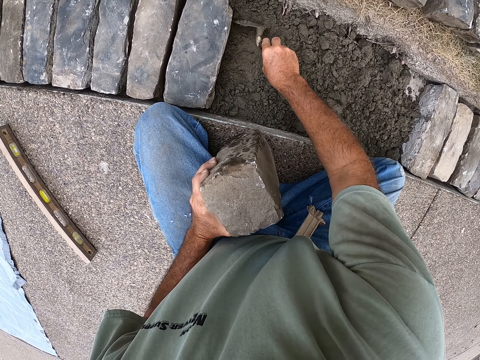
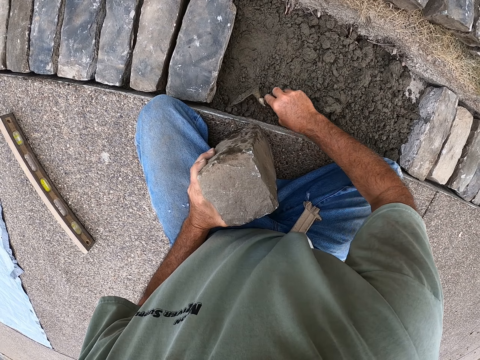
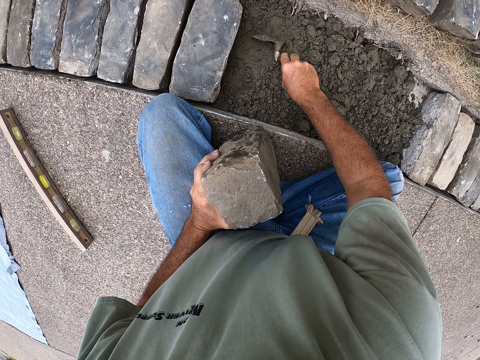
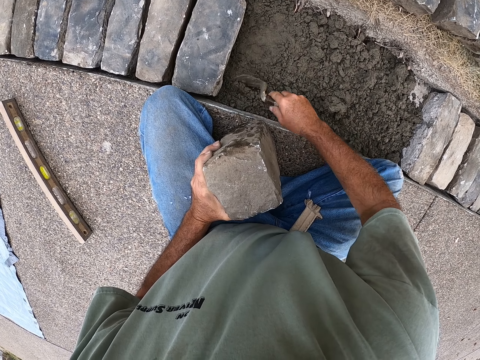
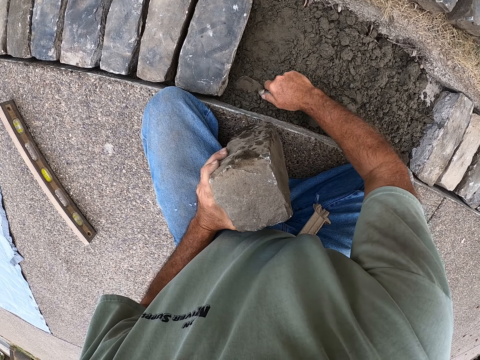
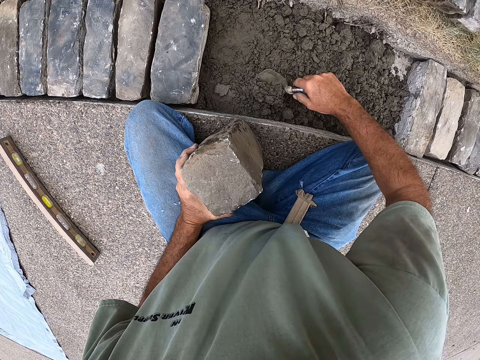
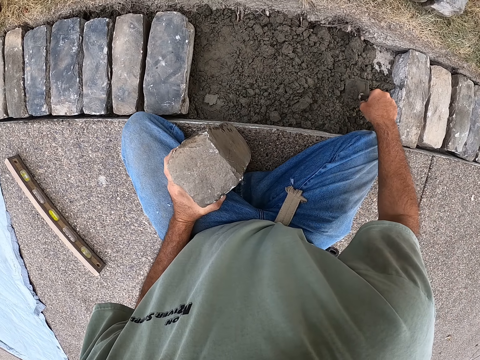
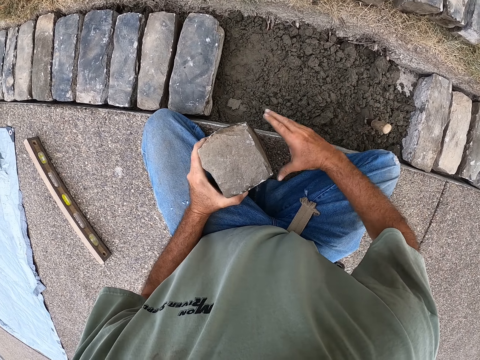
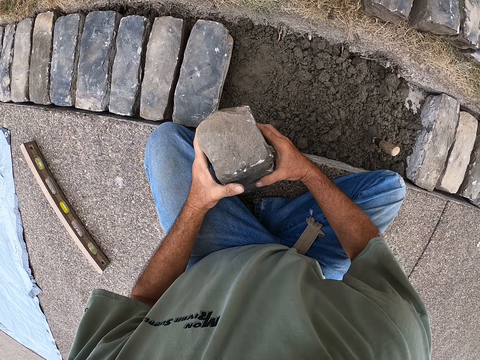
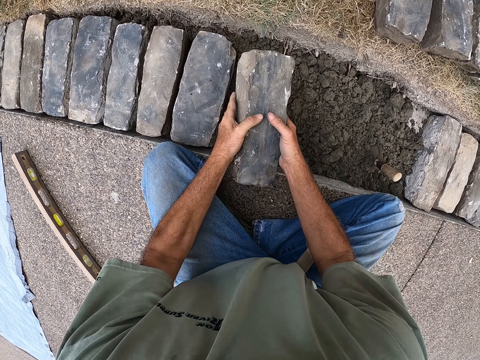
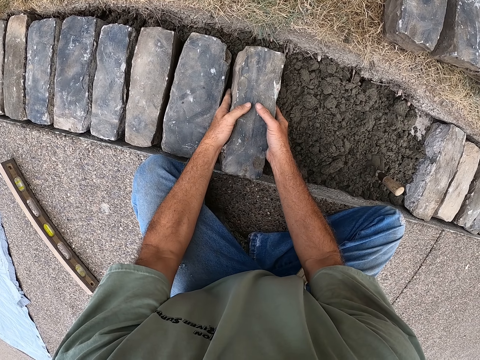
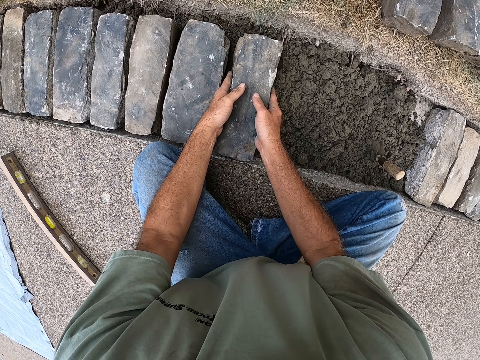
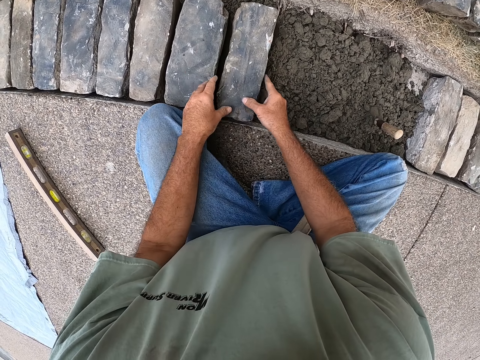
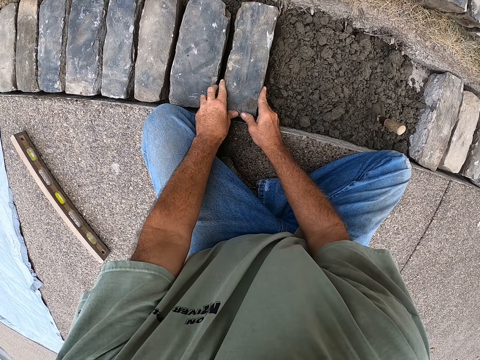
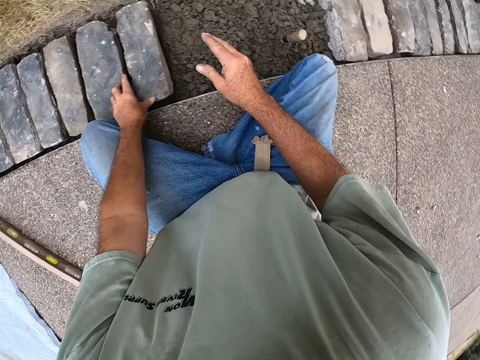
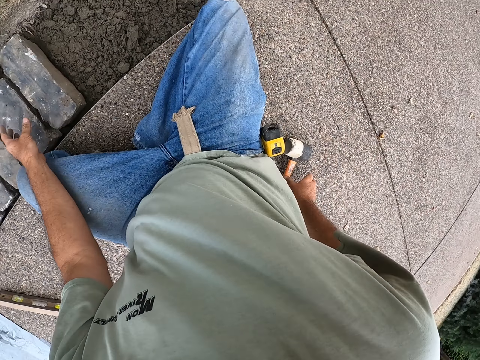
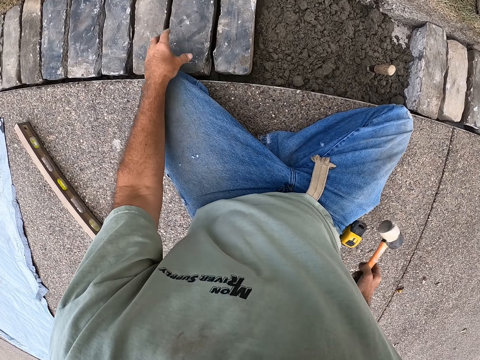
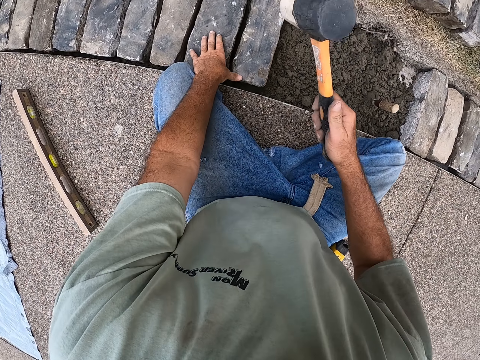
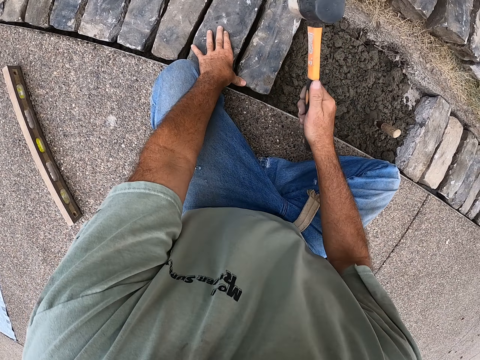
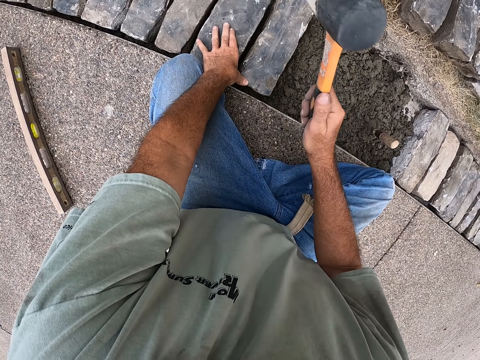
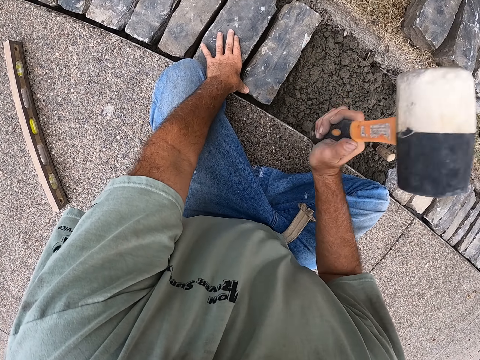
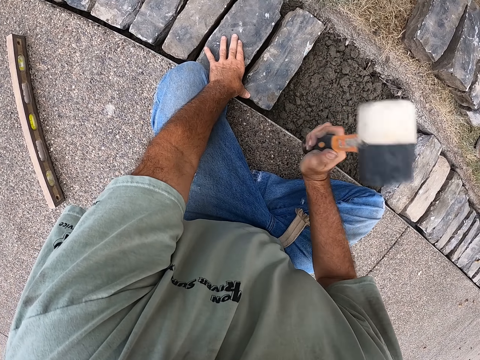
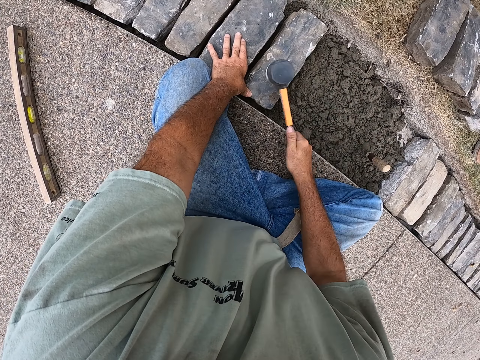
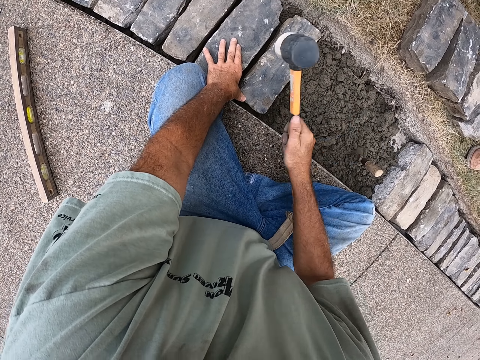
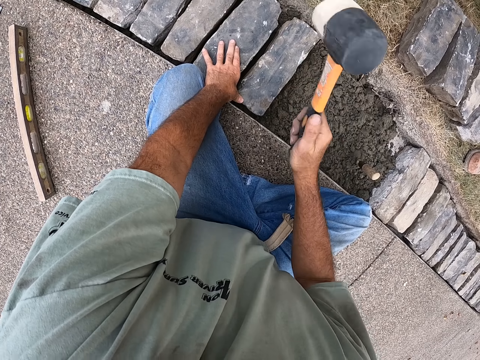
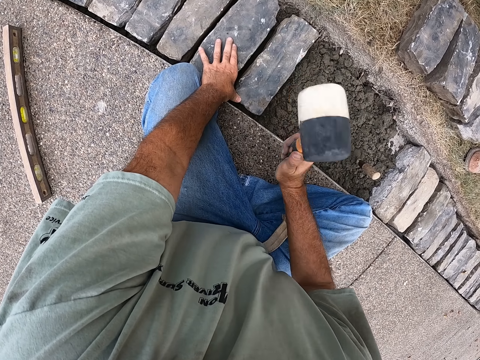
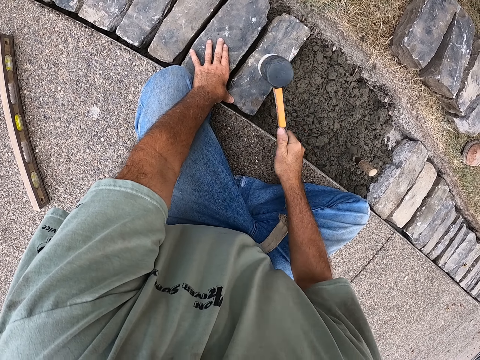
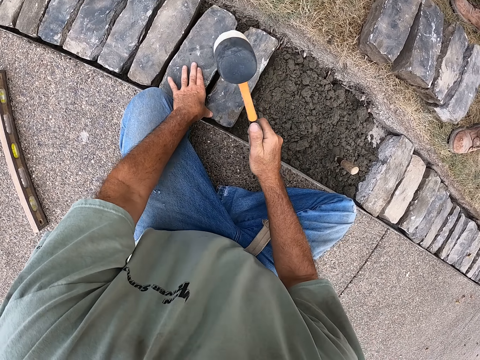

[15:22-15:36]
The camera wearer puts the brick on the hole. They touch a stone. They pick the mallet from the ground and hit the brick with the mallet. They touch a hammer.

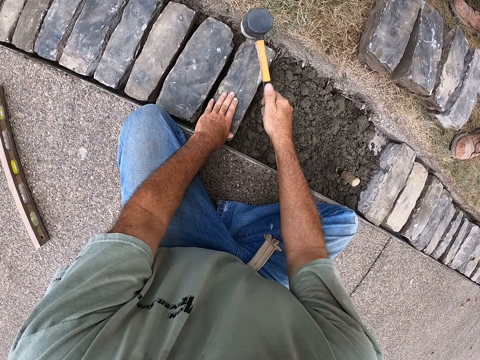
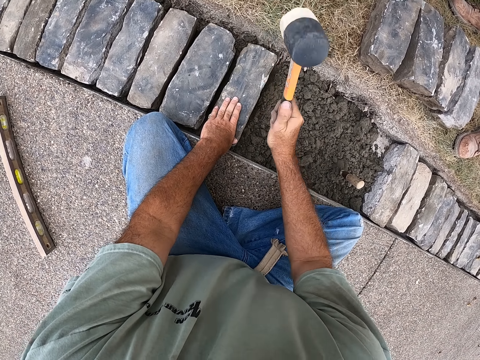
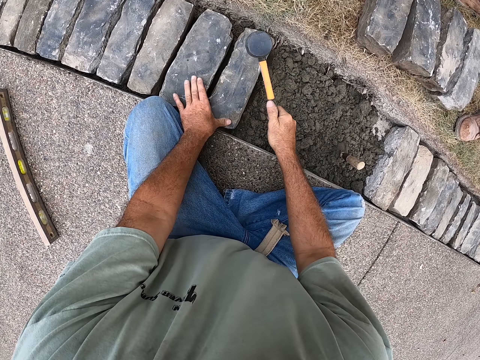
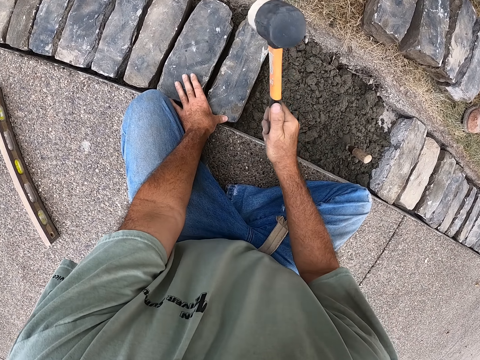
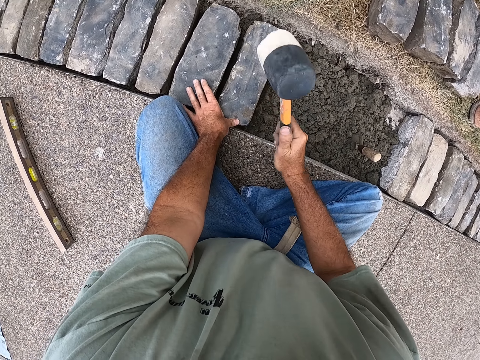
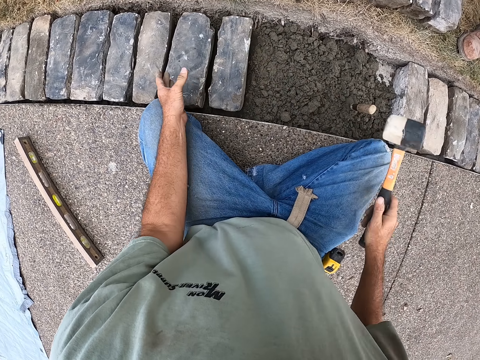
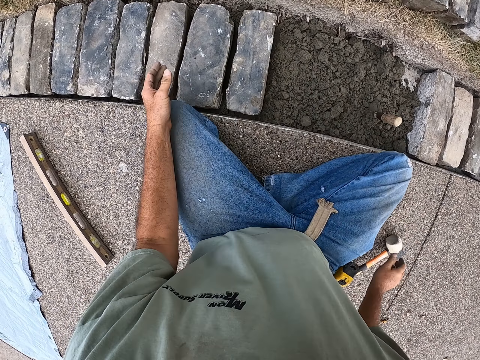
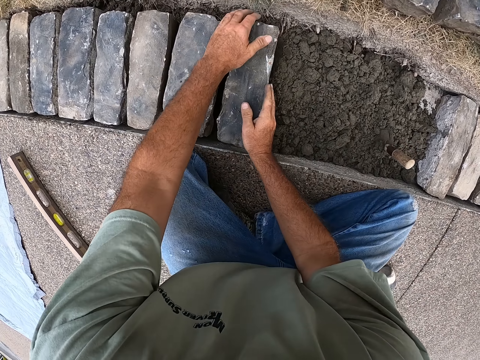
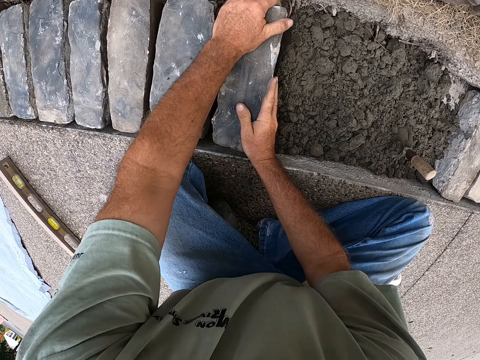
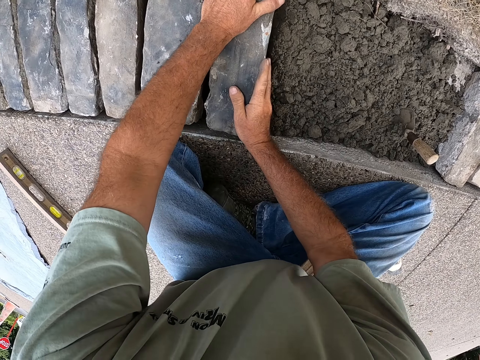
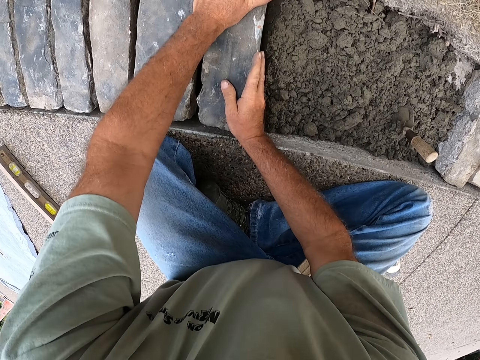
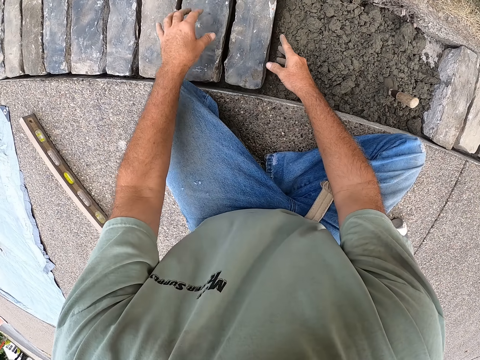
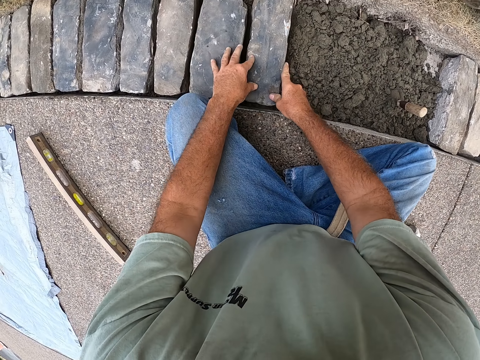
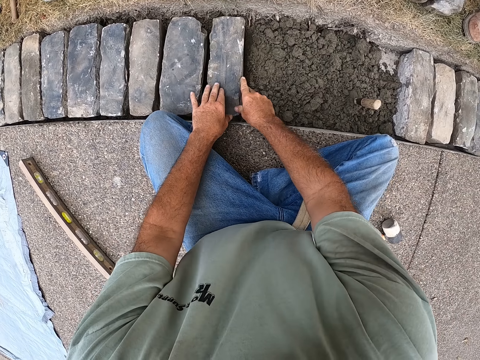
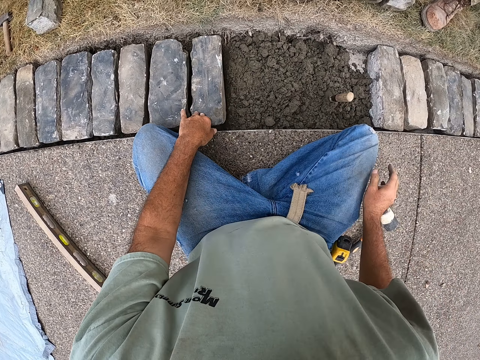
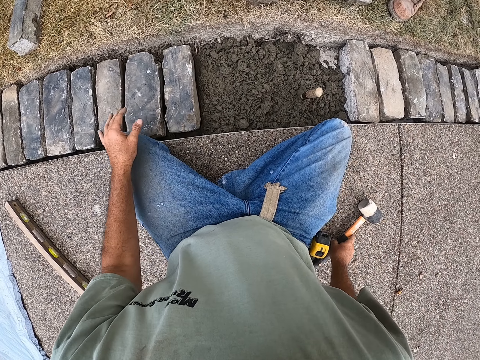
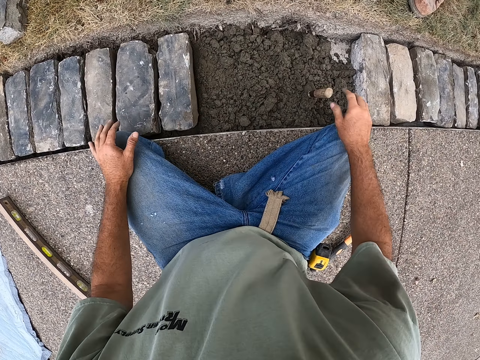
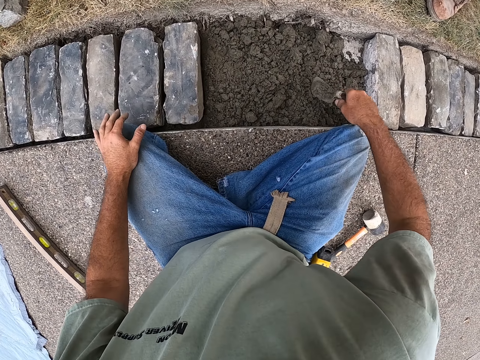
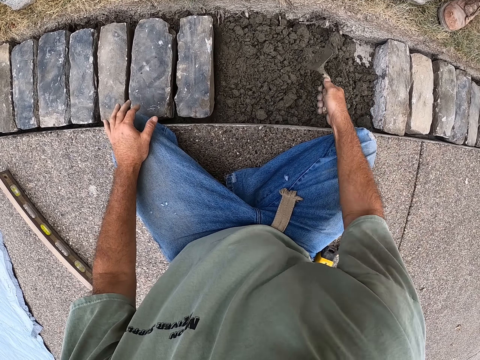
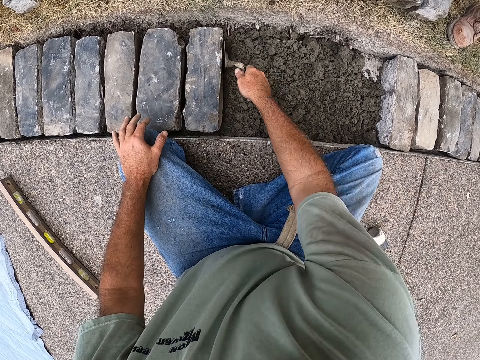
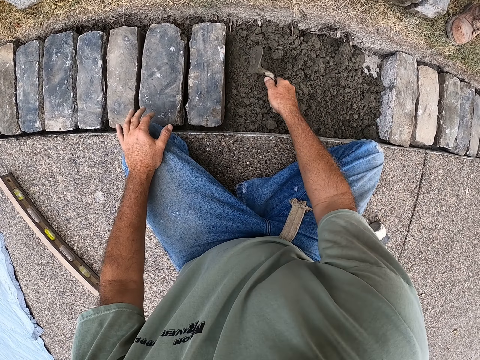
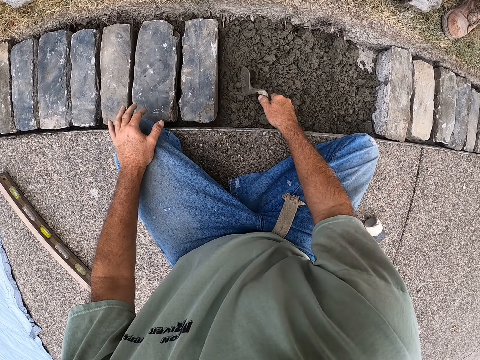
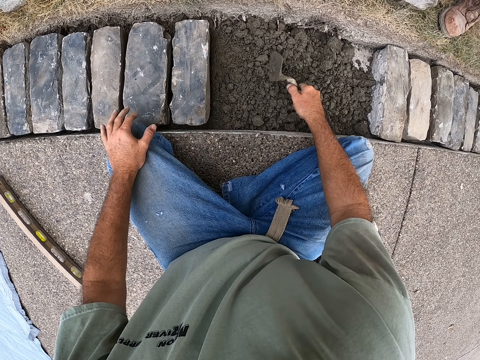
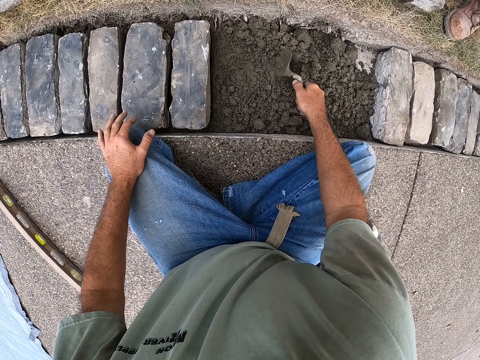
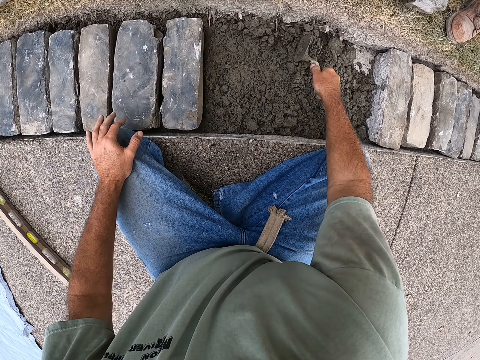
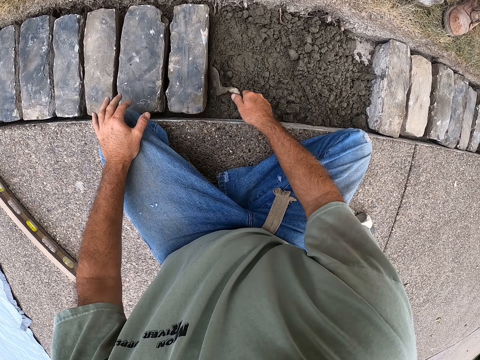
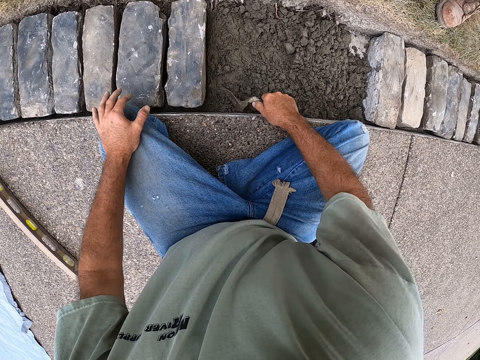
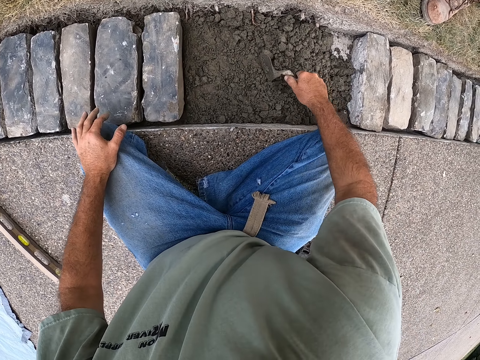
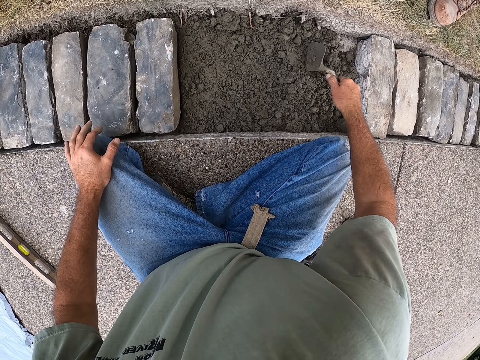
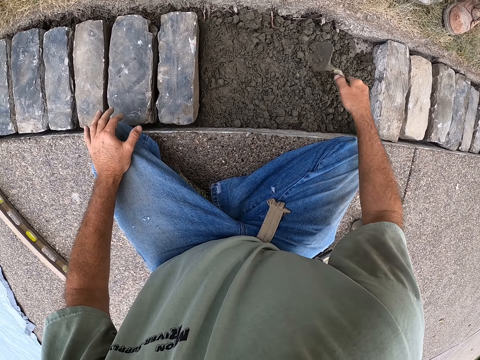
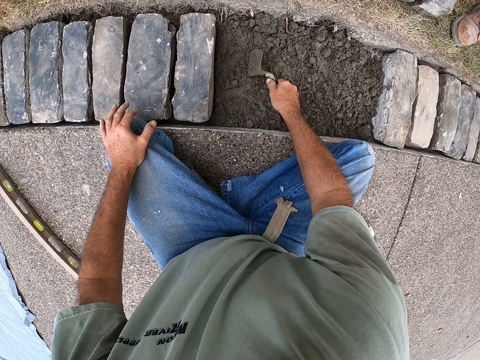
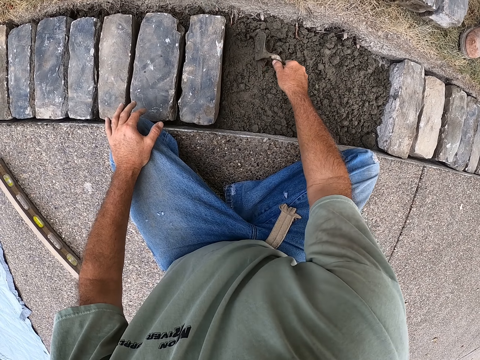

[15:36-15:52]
The camera wearer puts the mallet. They move the brick in the hole. They touch a stone. They pick the trowel from the ground. They separate sandy soil by the spade. They spread the mortar with the trowel.
